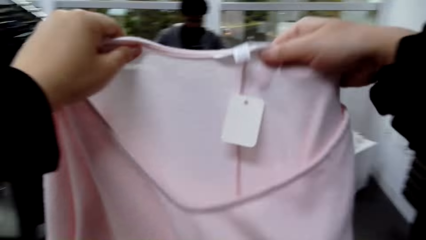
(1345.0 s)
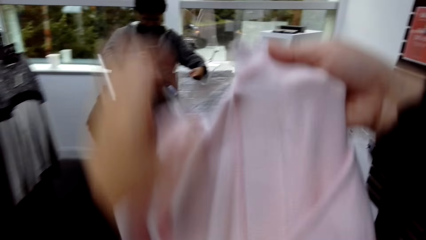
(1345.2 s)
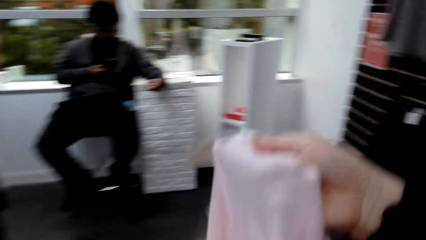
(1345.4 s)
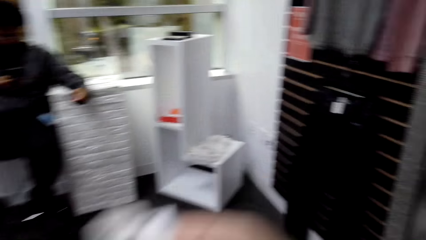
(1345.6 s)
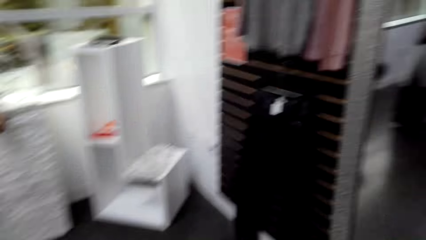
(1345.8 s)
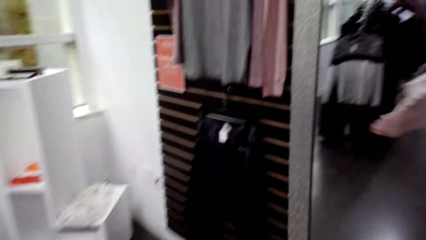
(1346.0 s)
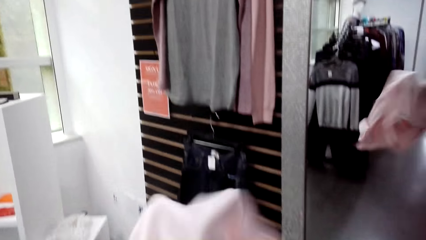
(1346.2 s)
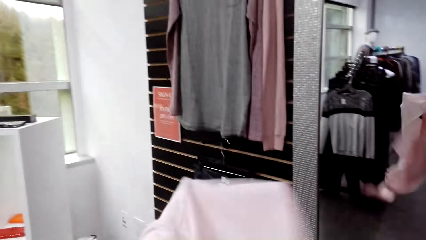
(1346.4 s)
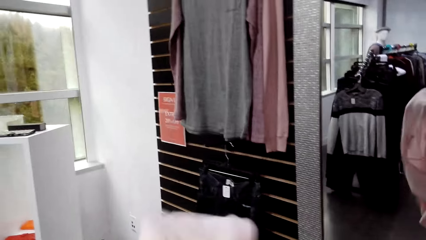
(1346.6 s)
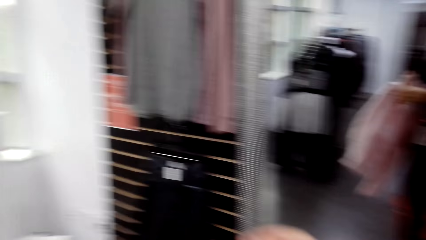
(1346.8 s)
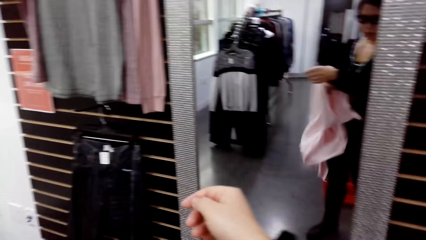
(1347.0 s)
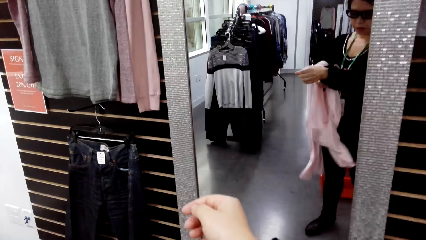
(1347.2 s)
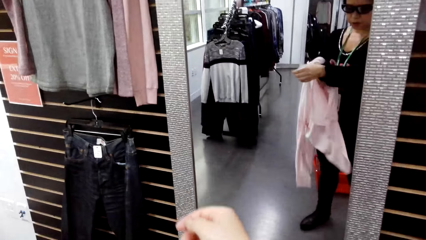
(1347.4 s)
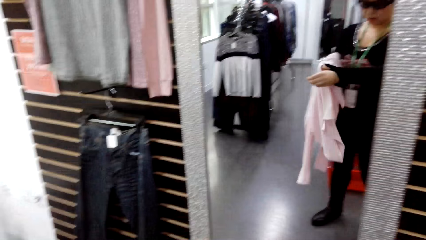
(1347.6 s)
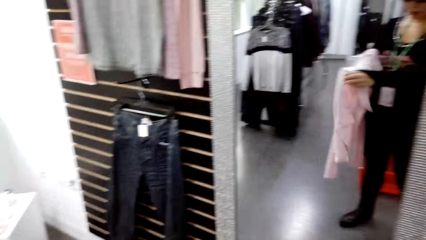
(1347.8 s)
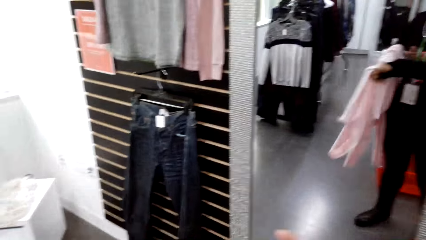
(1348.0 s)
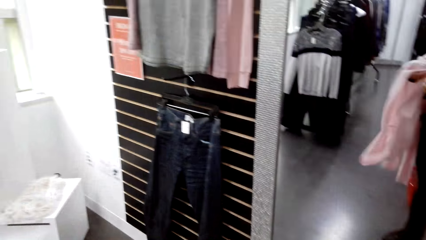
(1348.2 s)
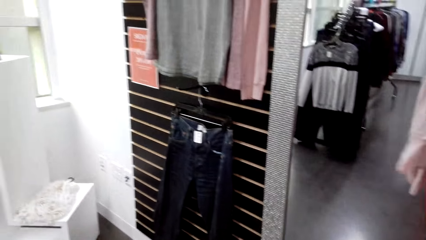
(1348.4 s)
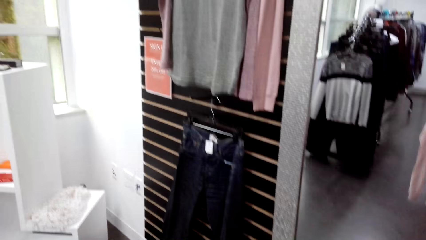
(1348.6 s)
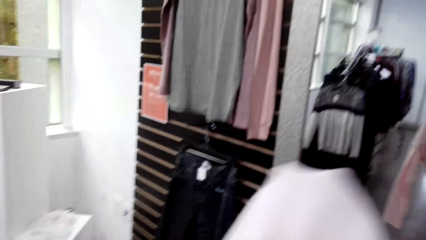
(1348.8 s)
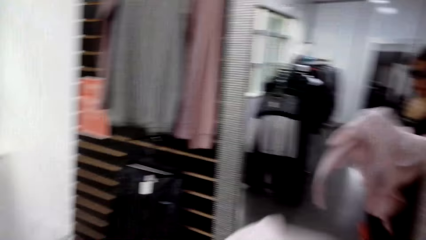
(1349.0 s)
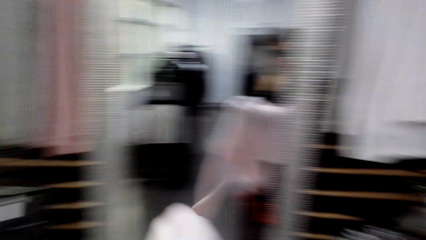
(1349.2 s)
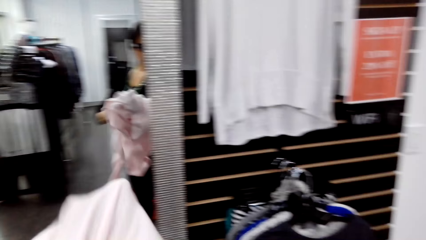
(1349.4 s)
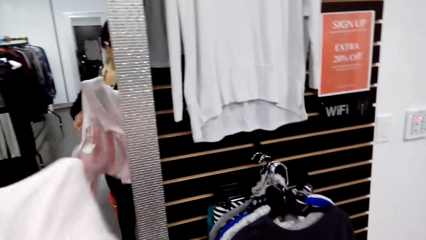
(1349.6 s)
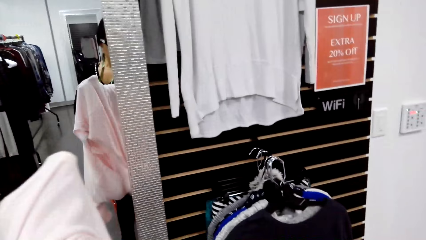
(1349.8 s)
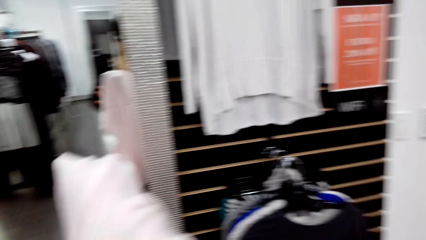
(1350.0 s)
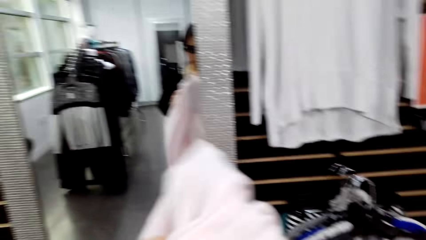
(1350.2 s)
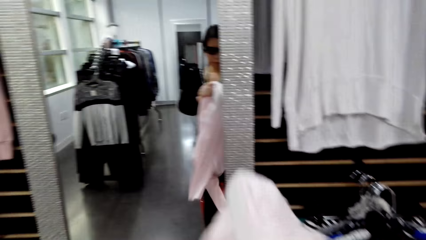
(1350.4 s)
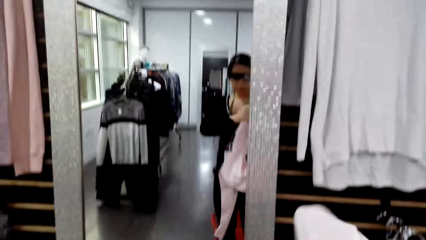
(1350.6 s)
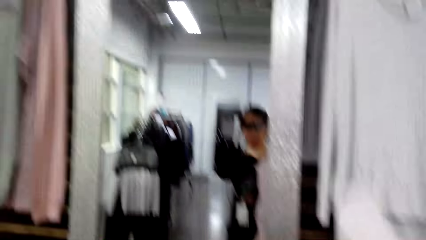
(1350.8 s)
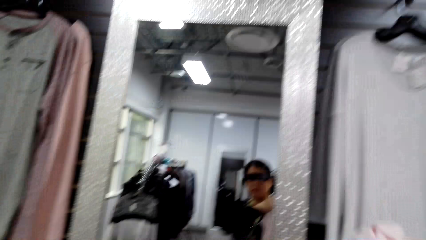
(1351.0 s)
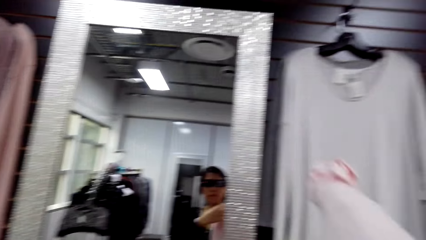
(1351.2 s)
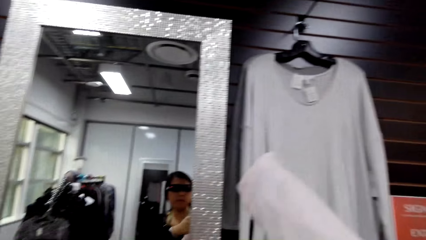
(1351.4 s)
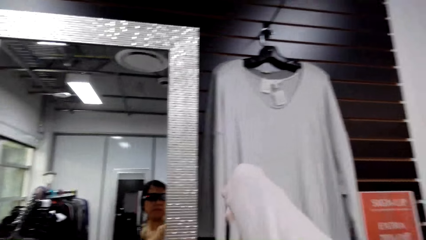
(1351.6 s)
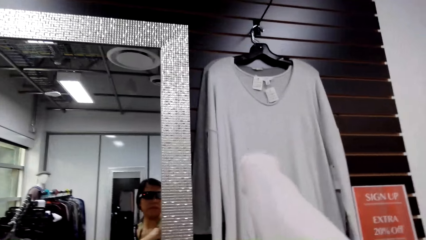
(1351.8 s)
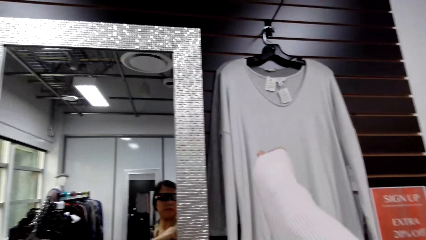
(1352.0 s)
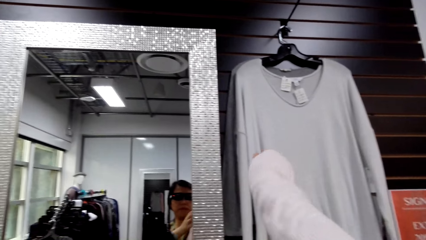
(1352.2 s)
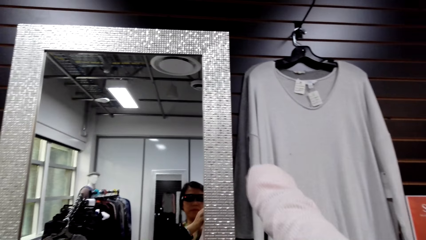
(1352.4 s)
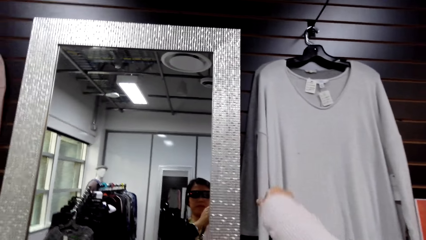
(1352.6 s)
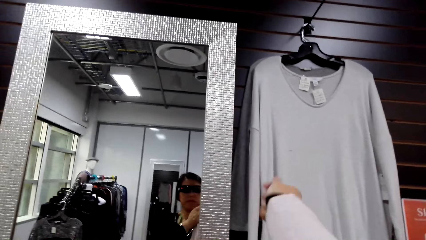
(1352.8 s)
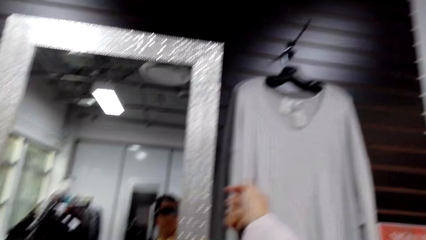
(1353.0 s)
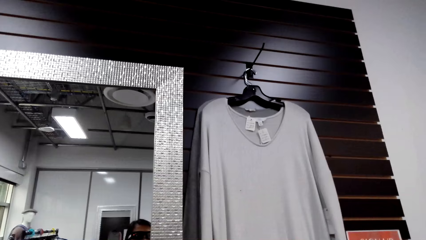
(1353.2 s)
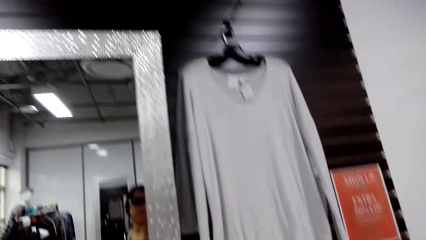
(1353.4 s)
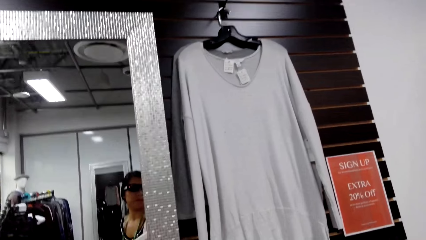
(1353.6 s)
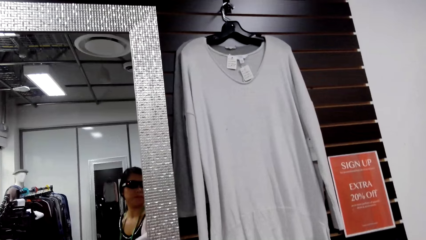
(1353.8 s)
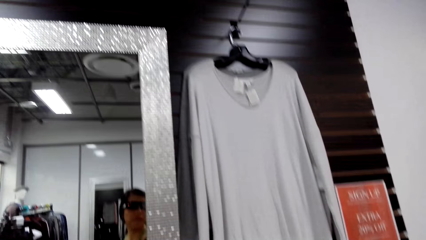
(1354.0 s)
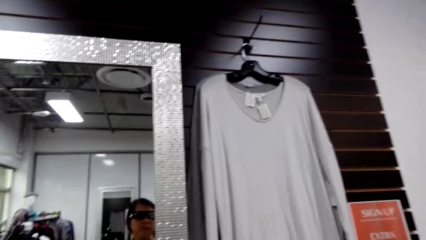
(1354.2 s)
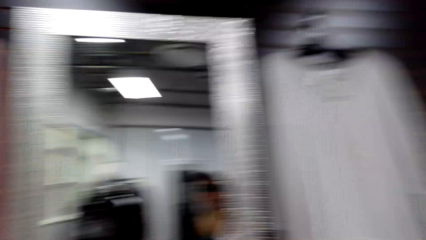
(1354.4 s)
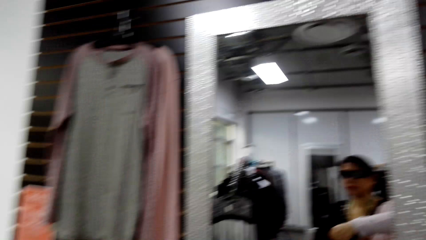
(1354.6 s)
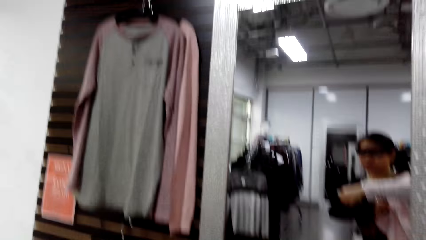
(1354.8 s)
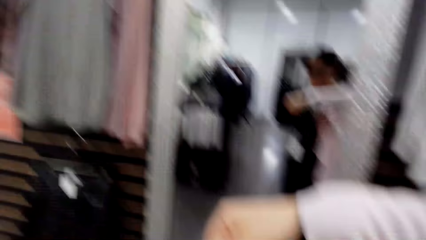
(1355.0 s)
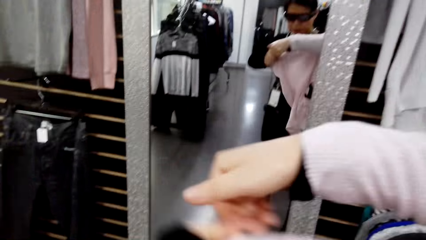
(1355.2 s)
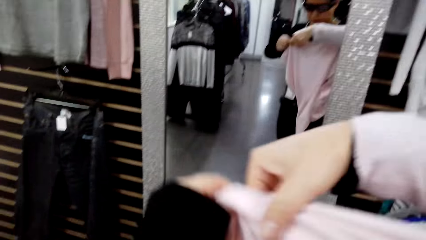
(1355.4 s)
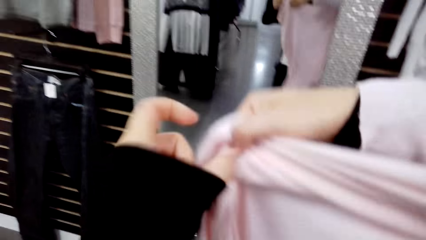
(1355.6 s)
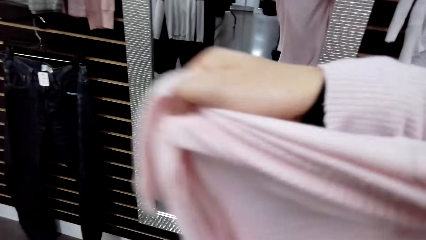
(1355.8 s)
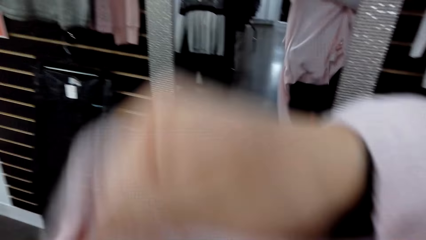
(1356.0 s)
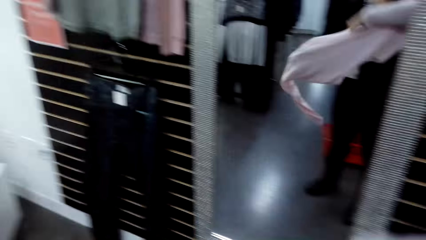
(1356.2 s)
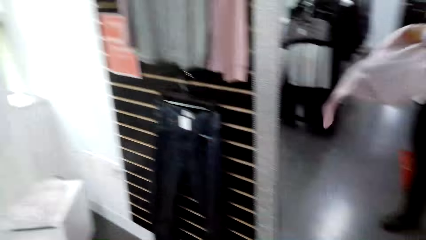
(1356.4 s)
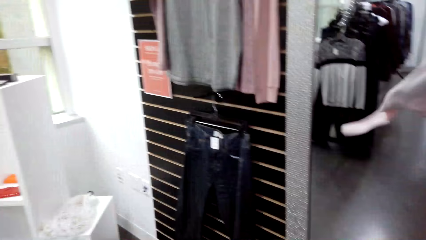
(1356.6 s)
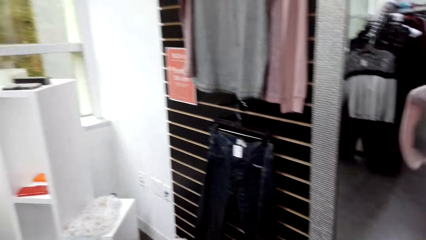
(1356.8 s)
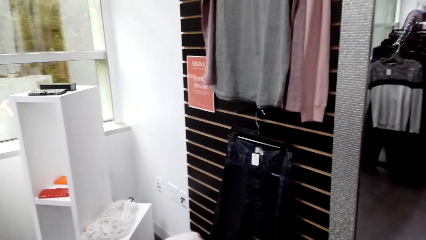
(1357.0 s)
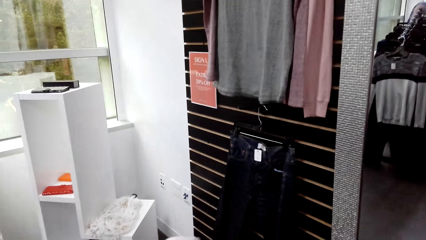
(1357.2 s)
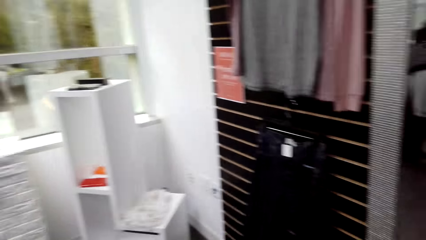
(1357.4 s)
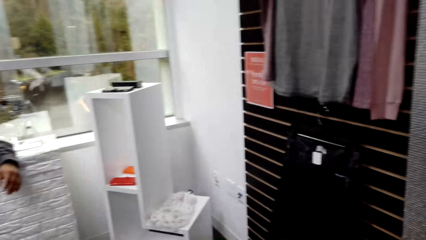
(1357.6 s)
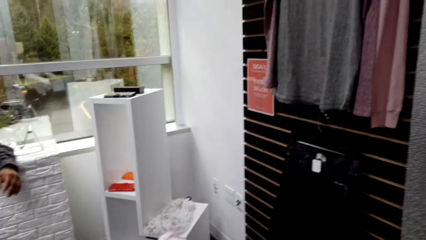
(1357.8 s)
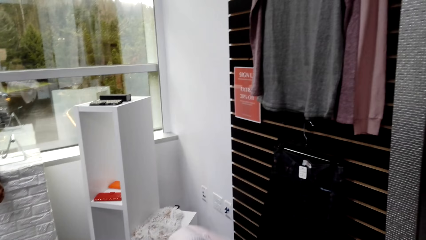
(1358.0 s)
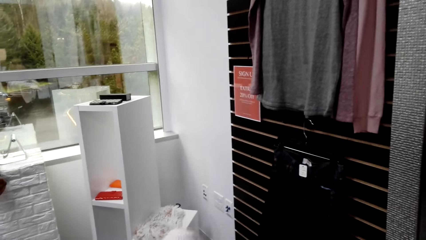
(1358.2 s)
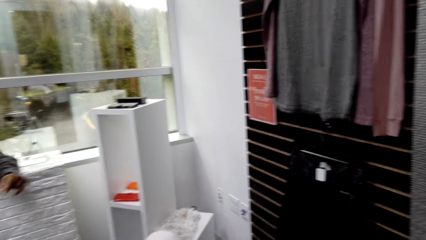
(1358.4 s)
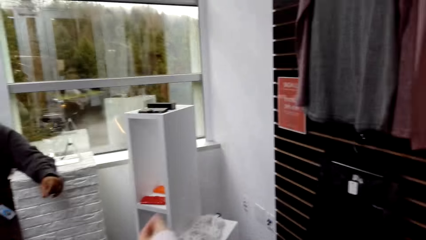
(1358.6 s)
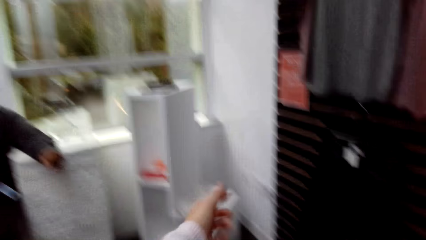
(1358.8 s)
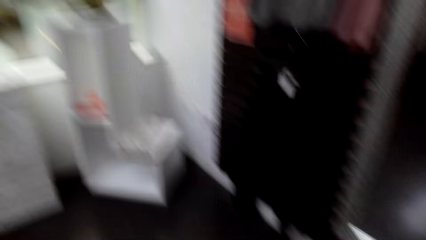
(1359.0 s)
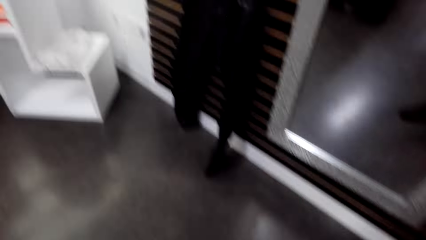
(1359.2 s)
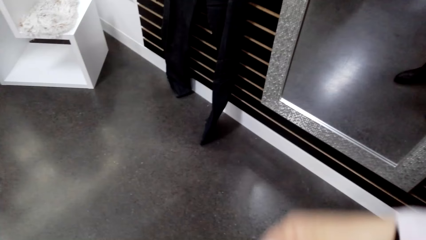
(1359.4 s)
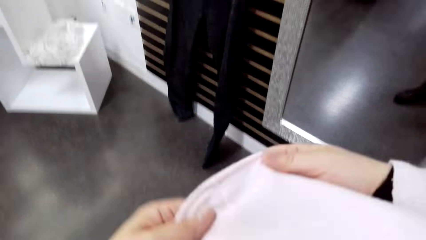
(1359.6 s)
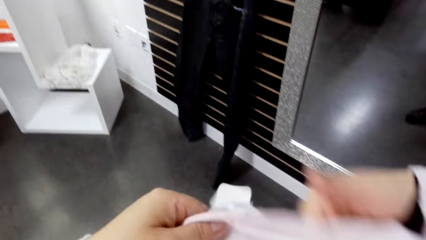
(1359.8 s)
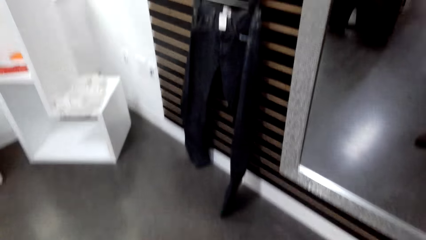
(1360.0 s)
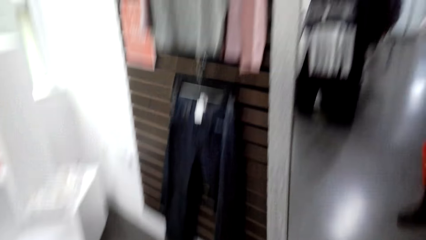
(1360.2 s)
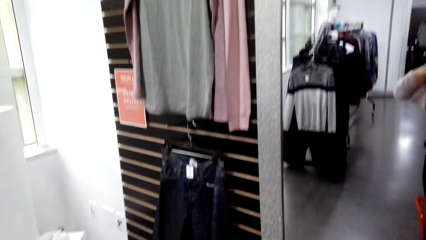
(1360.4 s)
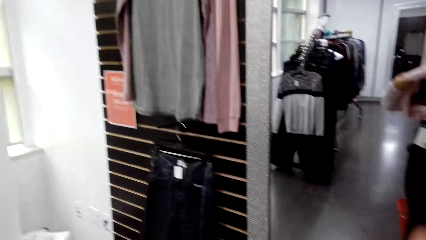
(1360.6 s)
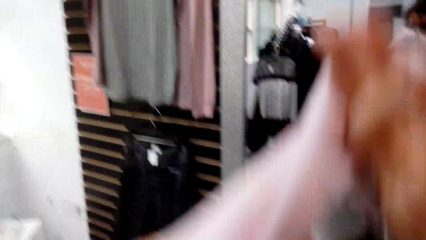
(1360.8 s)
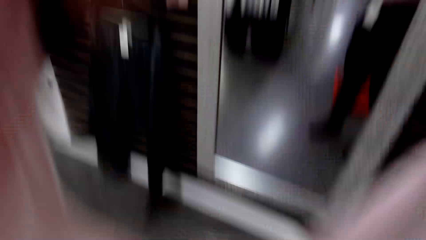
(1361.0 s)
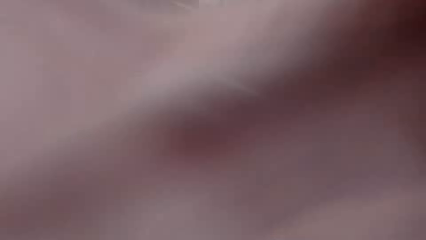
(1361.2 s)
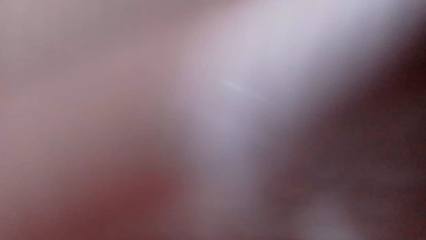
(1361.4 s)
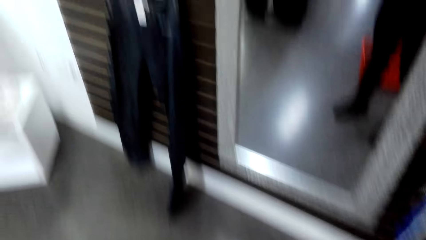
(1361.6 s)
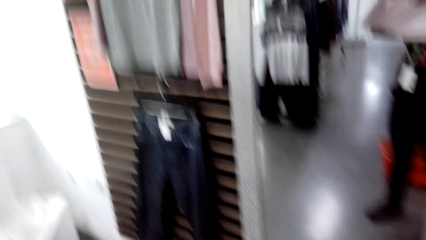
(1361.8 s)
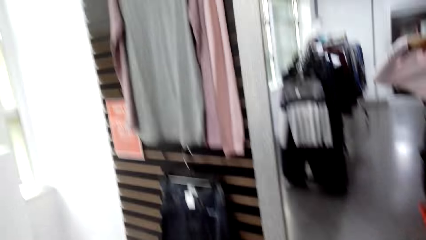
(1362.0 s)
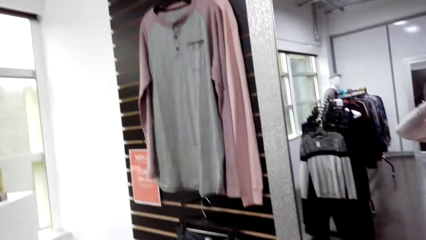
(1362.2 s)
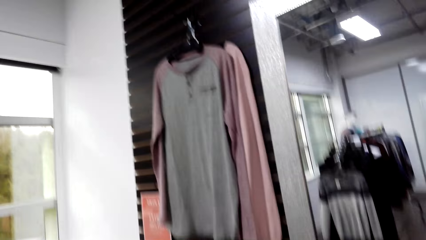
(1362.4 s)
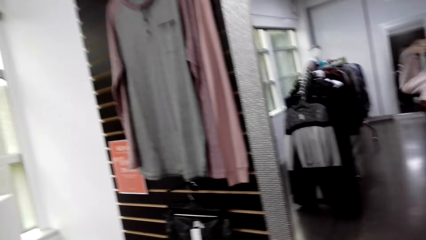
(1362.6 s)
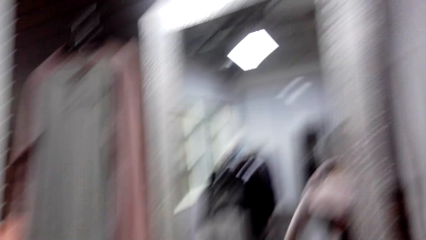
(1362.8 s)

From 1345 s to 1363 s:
The camera wearer wears the top. They put on the cloth.
